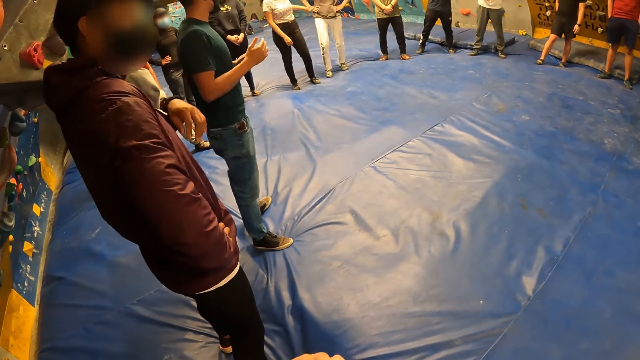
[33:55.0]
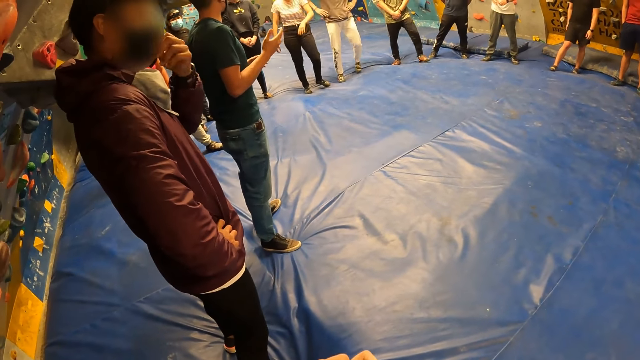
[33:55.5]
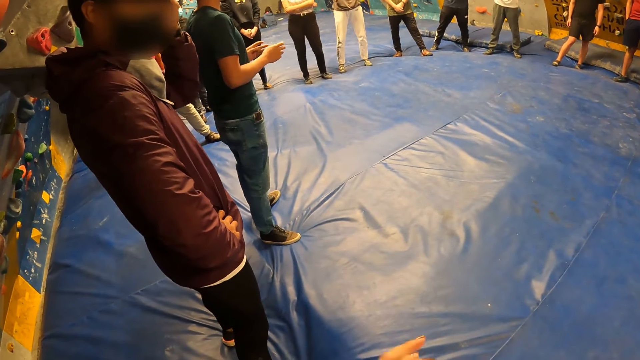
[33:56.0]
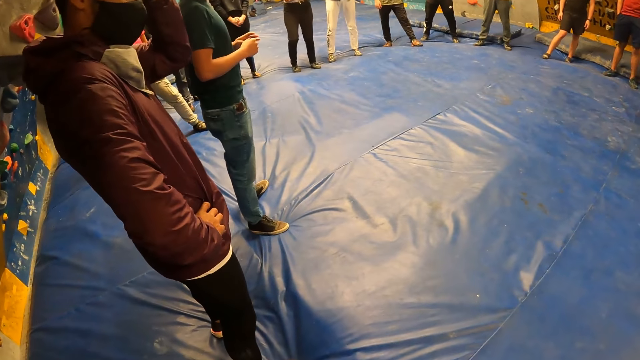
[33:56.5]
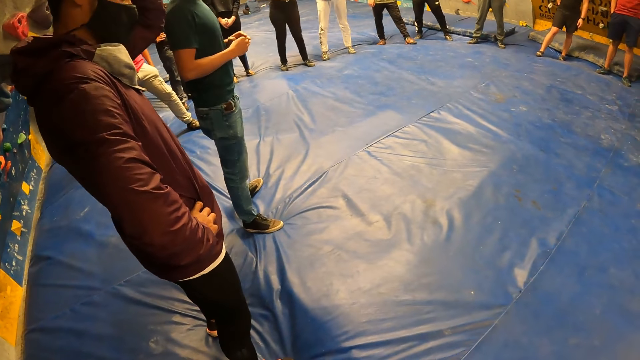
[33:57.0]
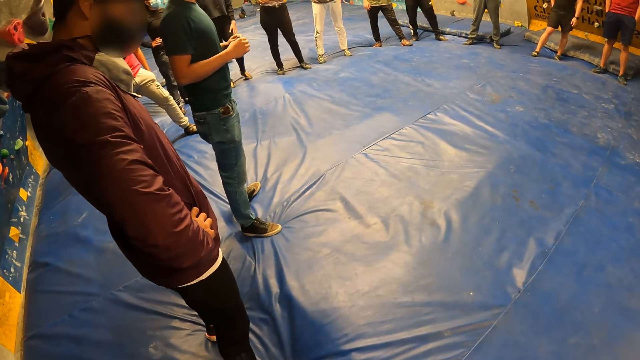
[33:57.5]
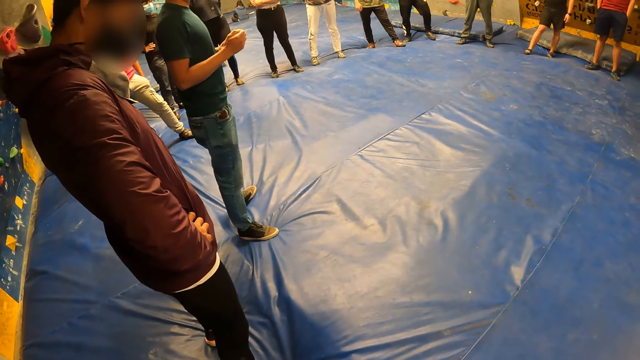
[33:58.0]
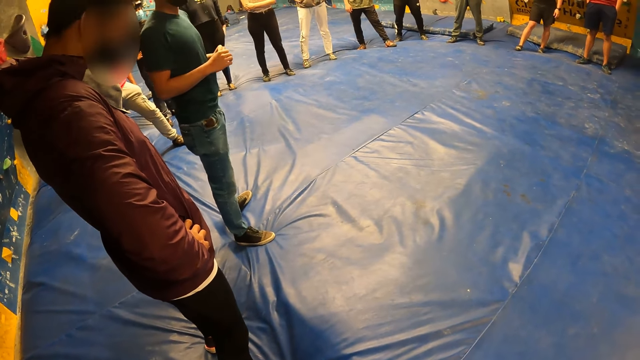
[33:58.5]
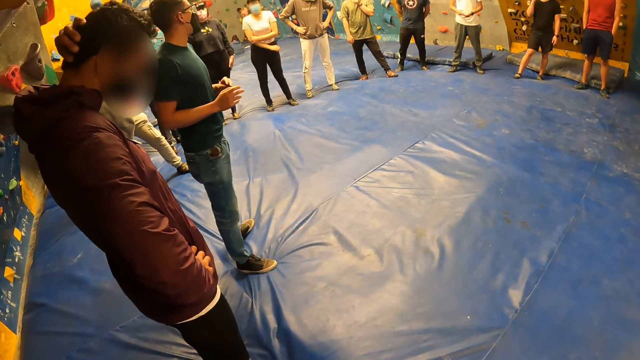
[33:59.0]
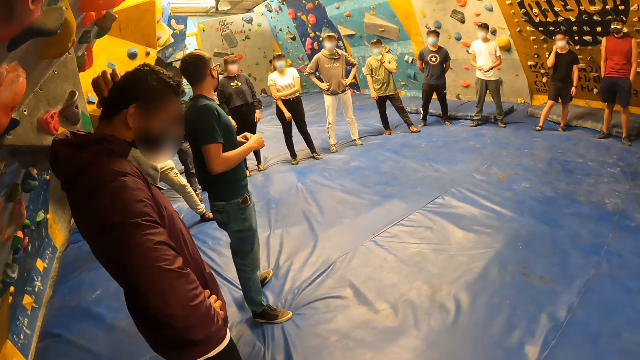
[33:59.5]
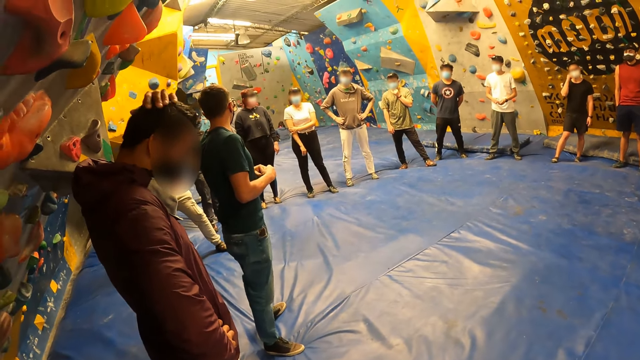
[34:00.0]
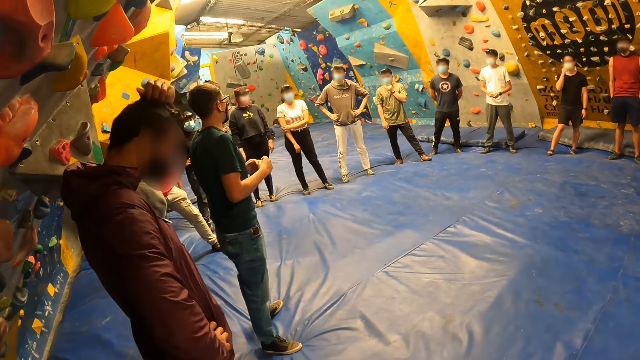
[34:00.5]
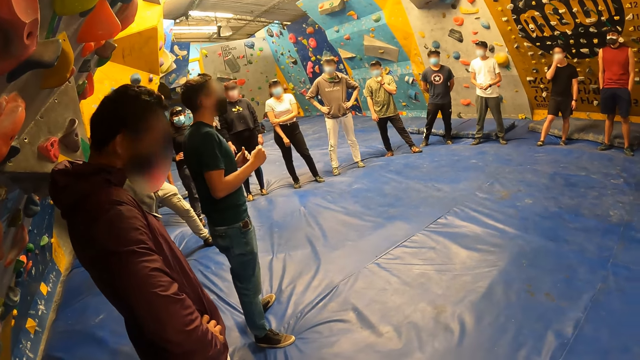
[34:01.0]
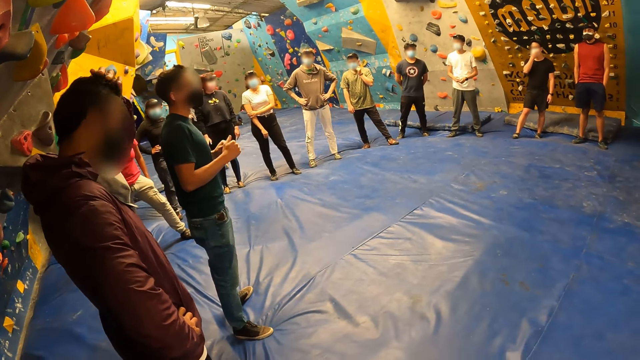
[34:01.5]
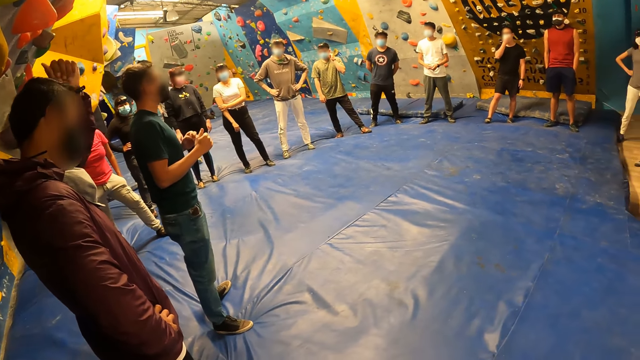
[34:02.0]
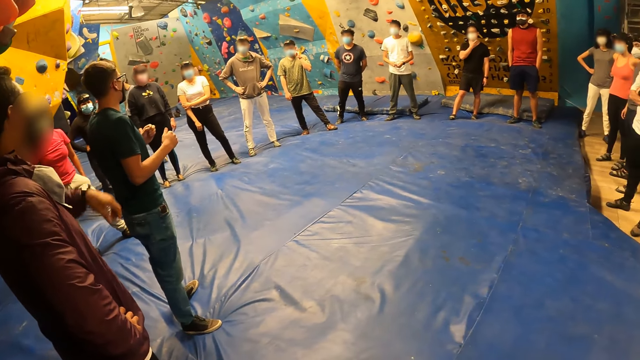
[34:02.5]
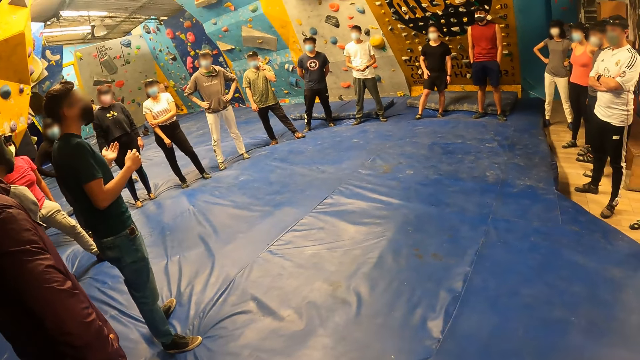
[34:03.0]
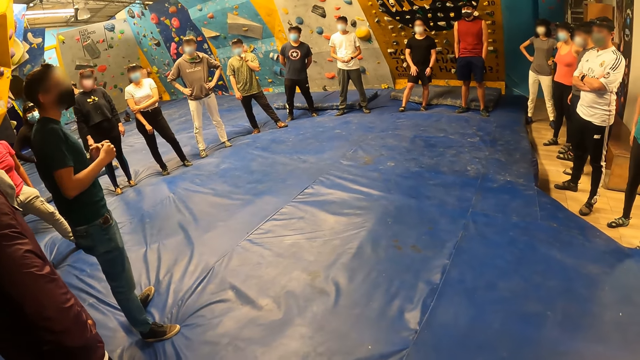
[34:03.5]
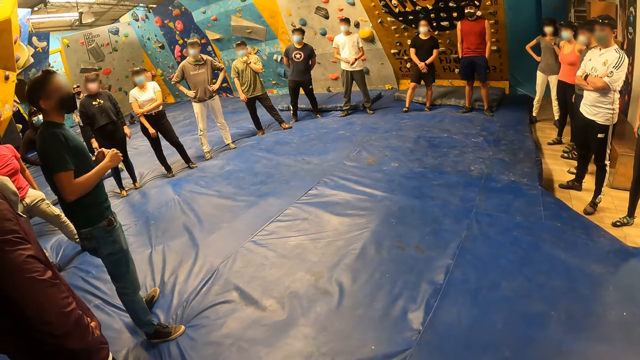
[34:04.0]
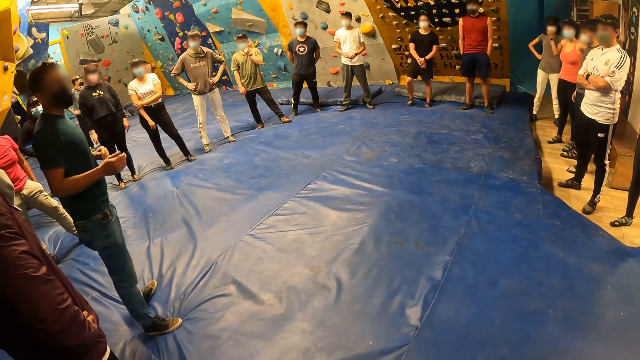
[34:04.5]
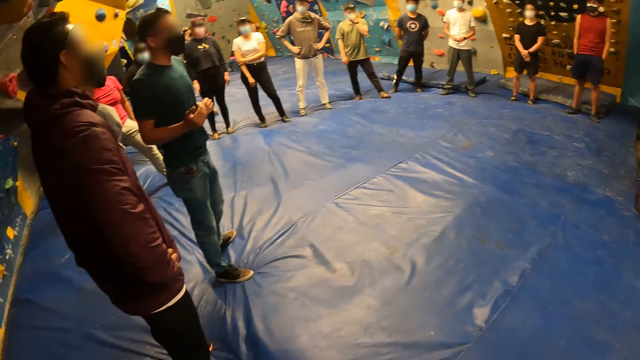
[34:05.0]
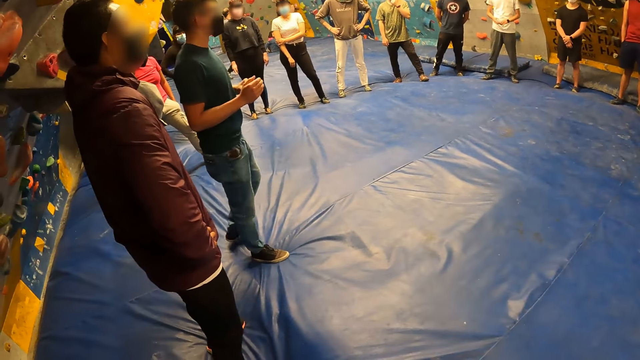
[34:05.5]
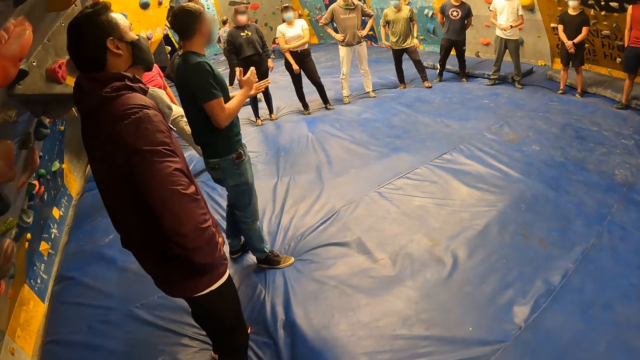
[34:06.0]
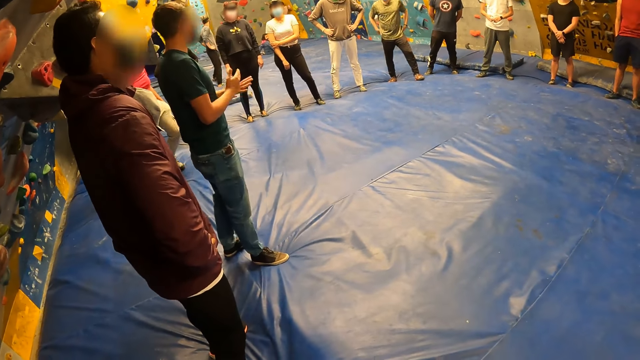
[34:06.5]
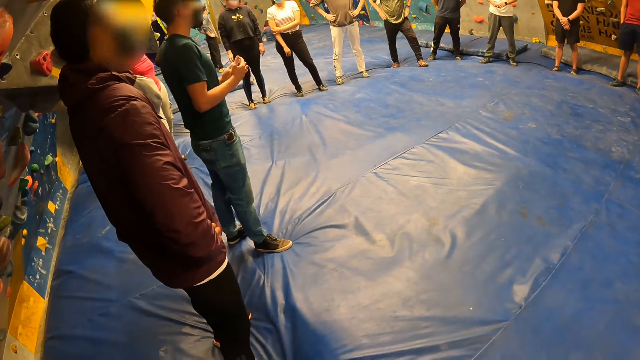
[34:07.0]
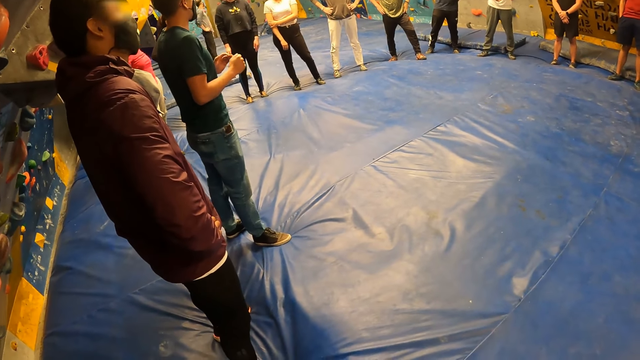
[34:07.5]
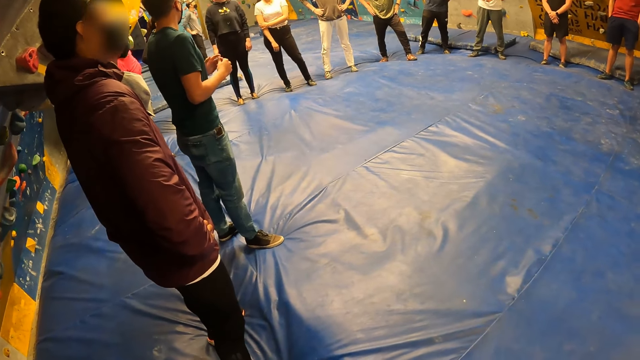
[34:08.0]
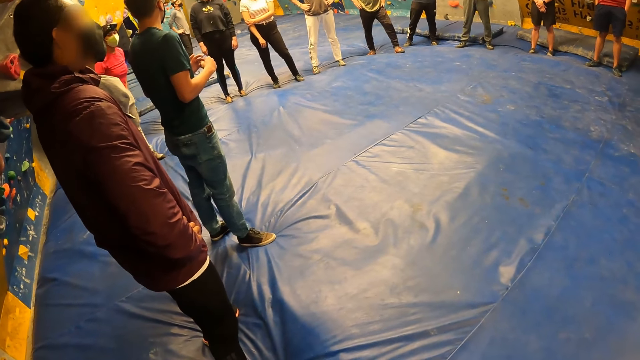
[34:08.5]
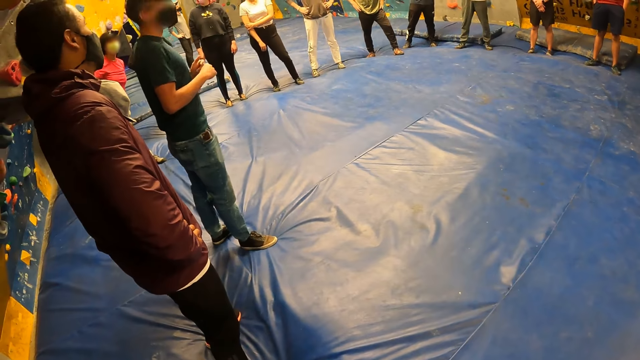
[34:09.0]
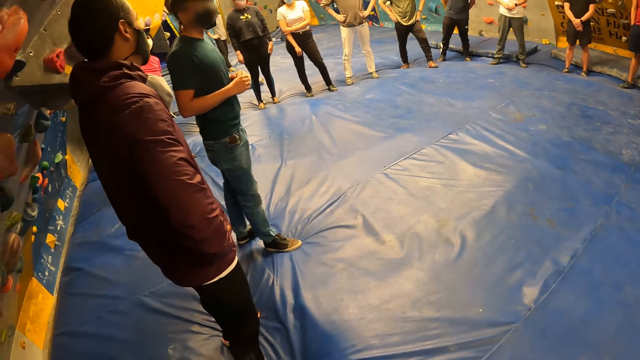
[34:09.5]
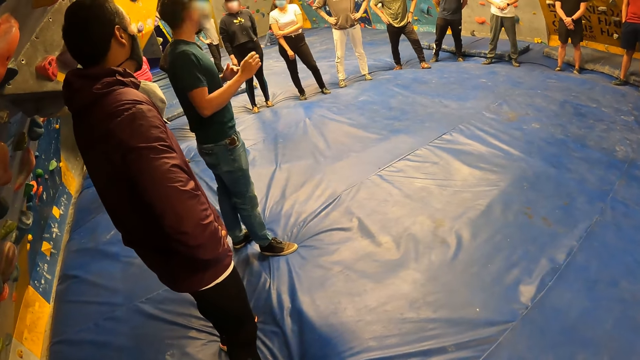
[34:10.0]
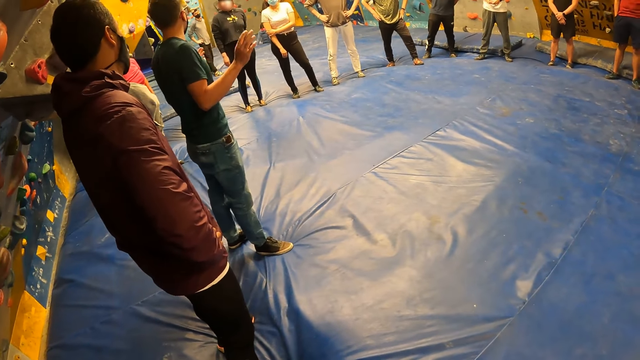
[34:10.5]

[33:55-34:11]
The trainer touches the facemask on his face with his left hand. He touches his head with his left hand. A man scratches his head. Another man makes a gesture. Another trainer hits his left hand with his right hand.

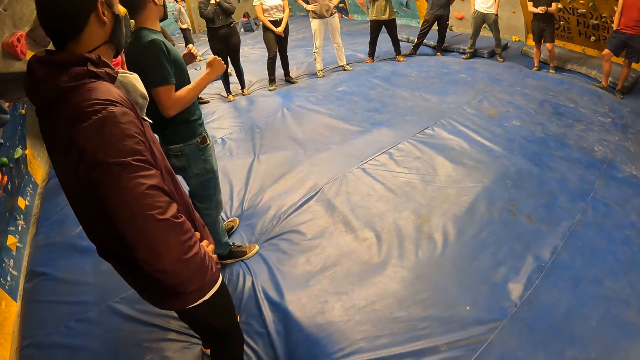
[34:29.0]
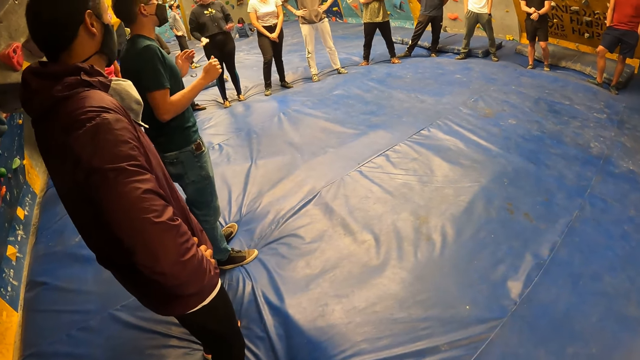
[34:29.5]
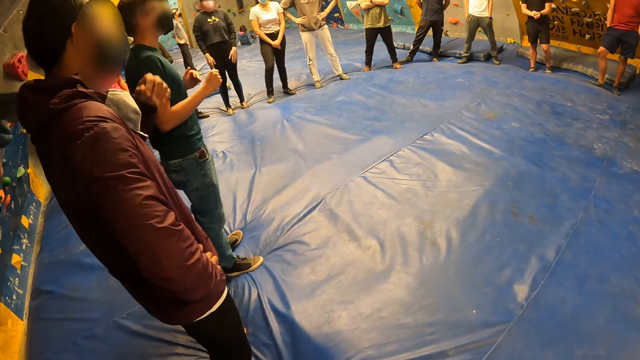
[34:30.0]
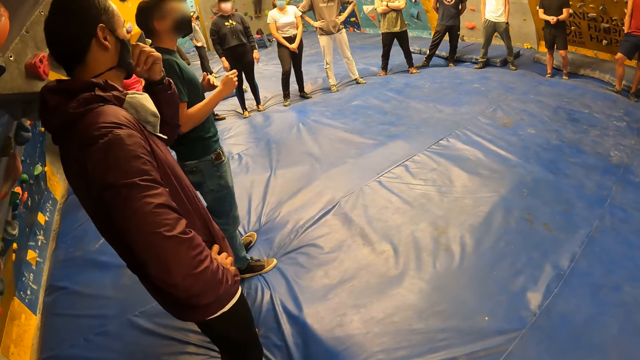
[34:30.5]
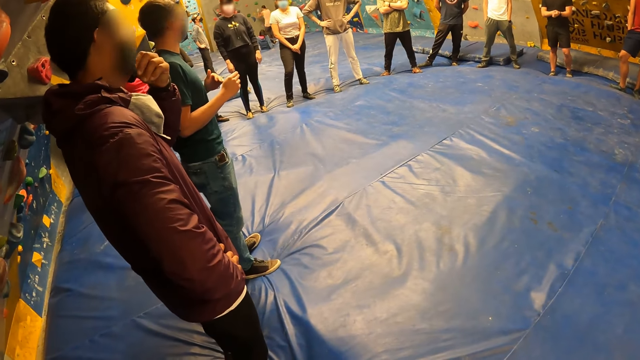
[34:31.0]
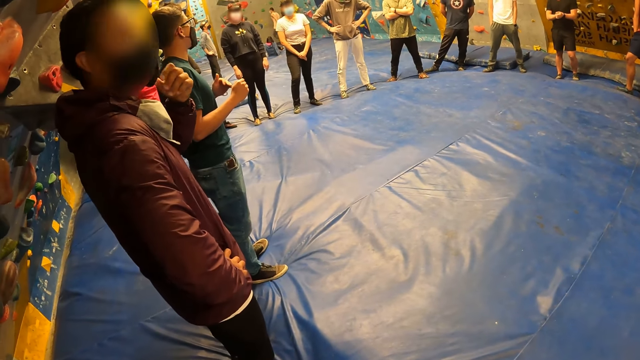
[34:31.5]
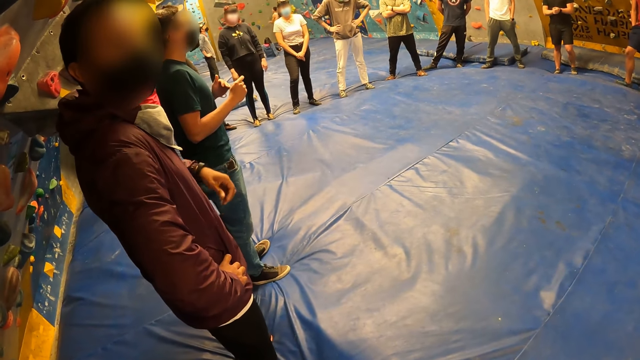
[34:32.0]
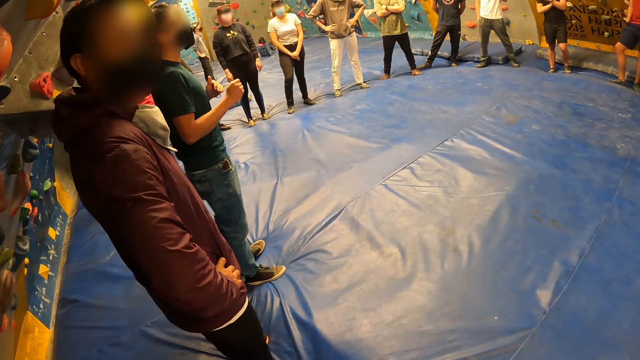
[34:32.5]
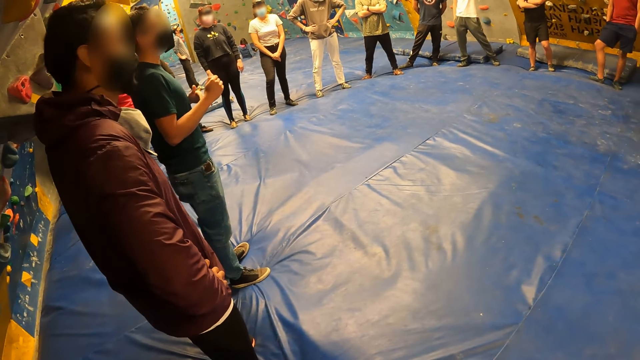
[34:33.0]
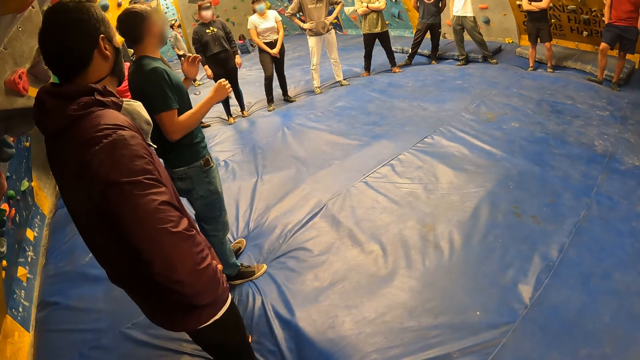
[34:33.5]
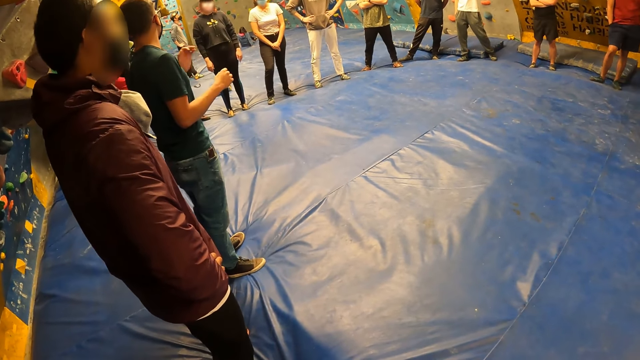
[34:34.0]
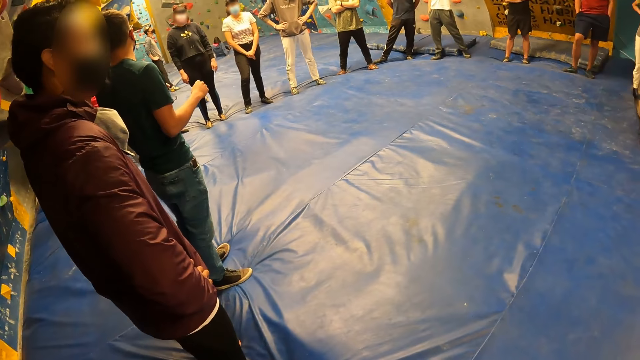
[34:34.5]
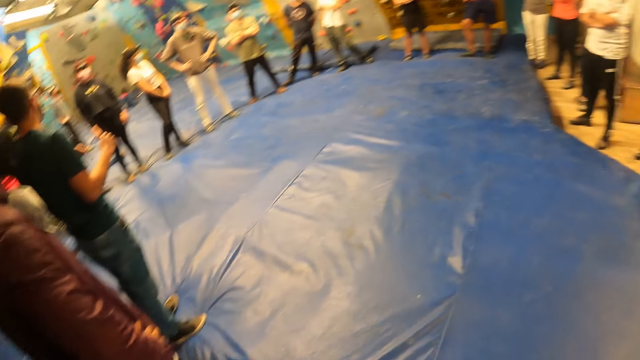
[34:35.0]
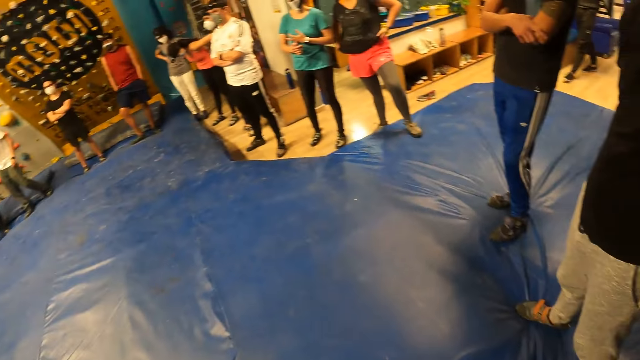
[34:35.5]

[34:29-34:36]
The trainer adjusts the facemask on his face with his left hand. The camera wearer turns around the room.
